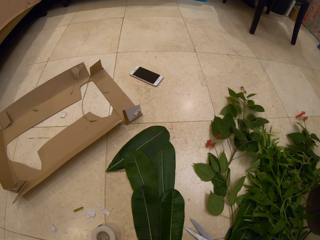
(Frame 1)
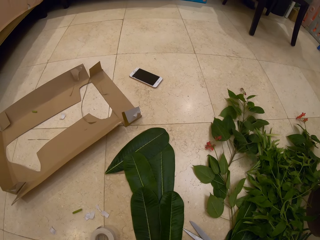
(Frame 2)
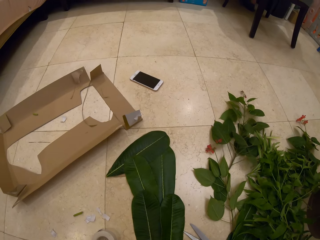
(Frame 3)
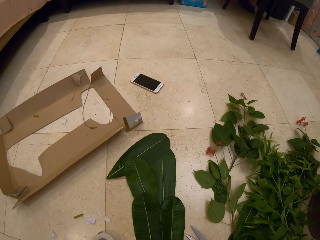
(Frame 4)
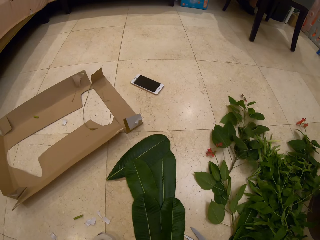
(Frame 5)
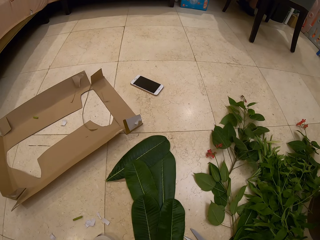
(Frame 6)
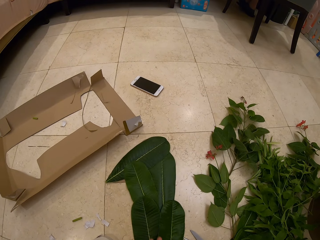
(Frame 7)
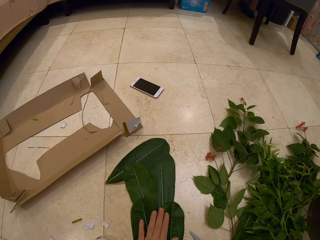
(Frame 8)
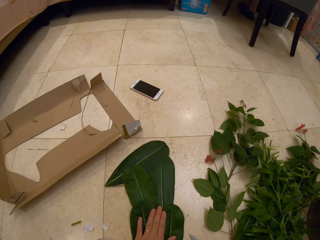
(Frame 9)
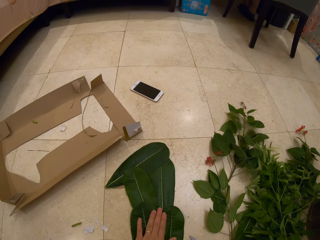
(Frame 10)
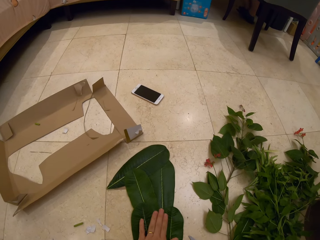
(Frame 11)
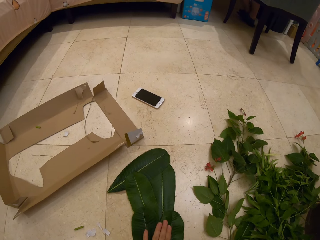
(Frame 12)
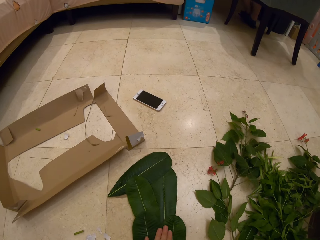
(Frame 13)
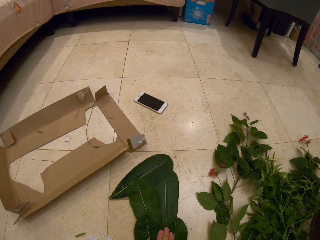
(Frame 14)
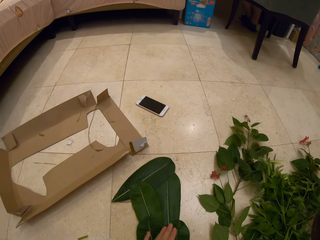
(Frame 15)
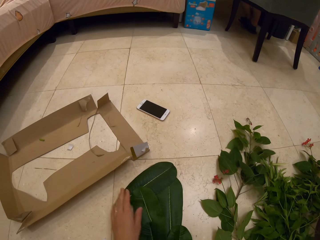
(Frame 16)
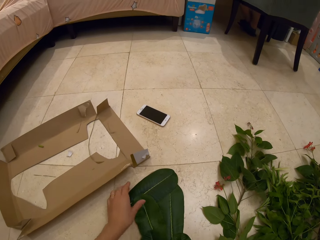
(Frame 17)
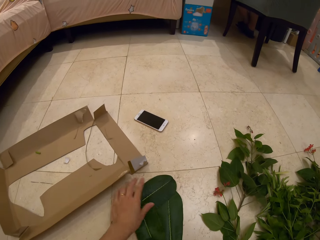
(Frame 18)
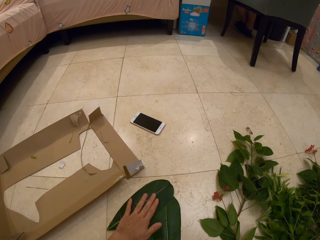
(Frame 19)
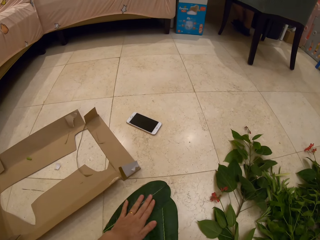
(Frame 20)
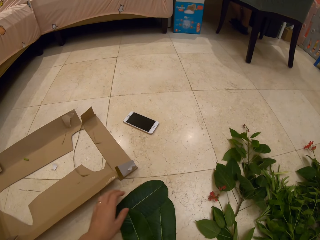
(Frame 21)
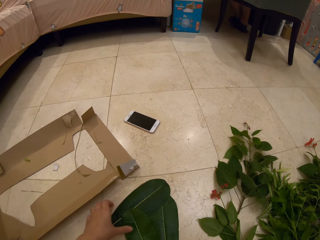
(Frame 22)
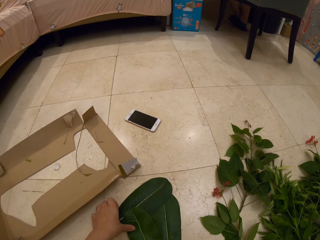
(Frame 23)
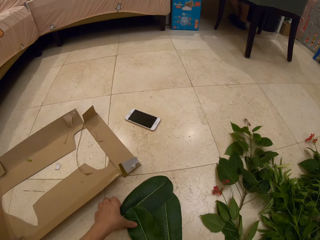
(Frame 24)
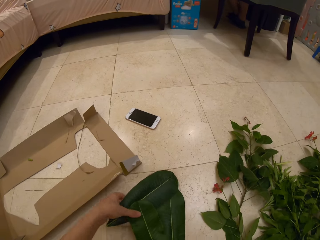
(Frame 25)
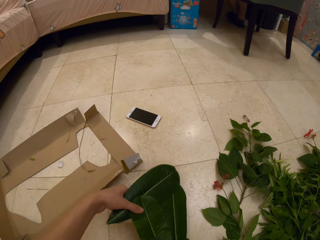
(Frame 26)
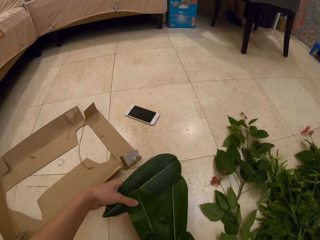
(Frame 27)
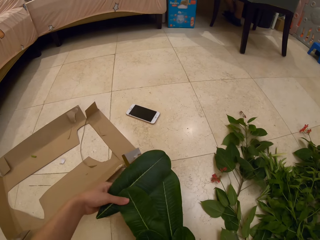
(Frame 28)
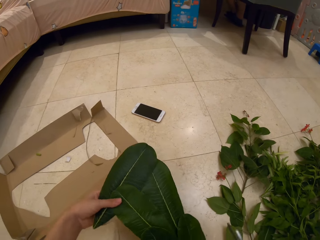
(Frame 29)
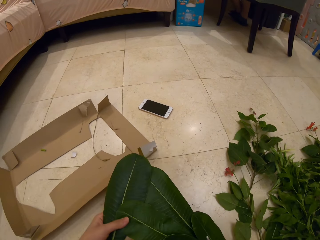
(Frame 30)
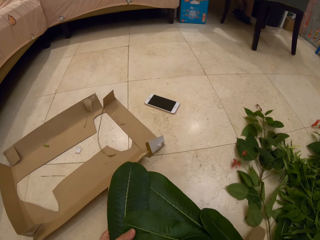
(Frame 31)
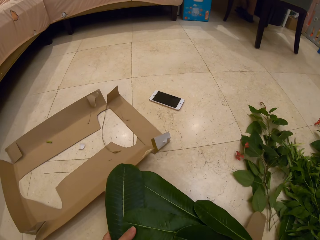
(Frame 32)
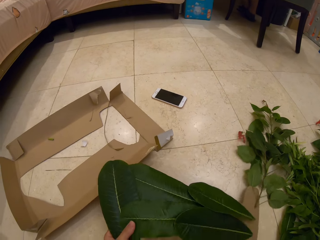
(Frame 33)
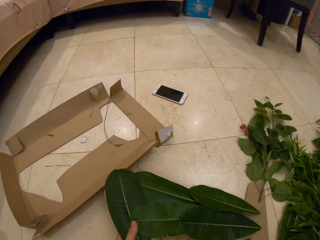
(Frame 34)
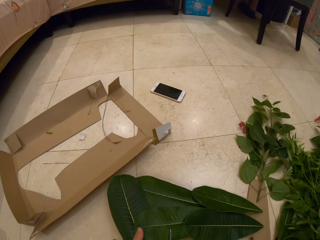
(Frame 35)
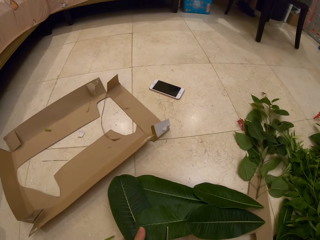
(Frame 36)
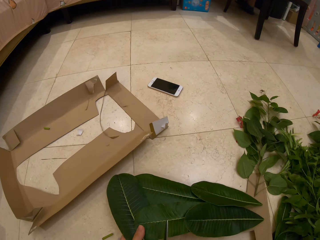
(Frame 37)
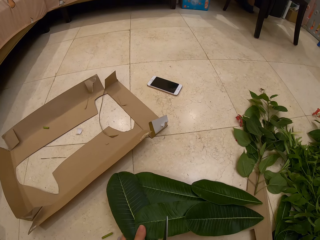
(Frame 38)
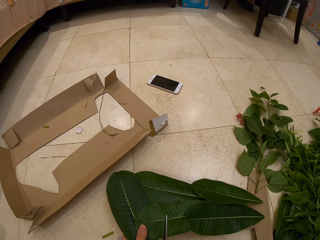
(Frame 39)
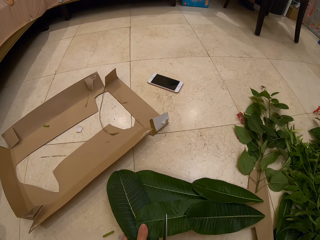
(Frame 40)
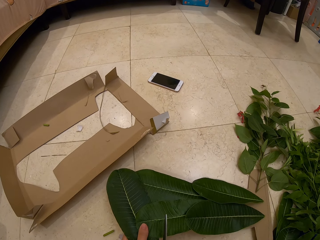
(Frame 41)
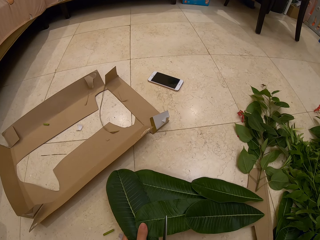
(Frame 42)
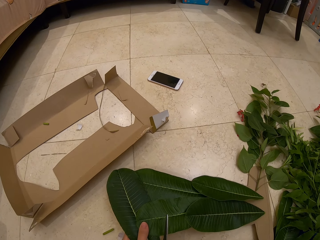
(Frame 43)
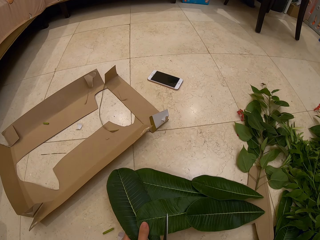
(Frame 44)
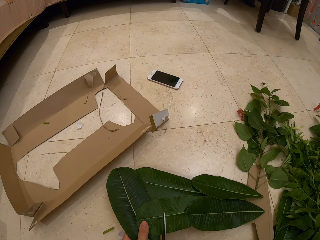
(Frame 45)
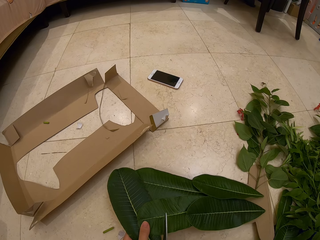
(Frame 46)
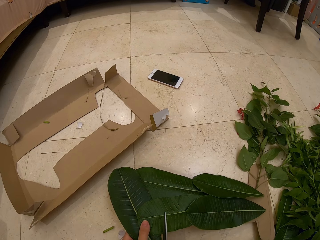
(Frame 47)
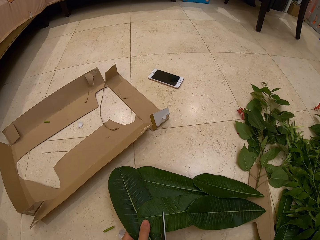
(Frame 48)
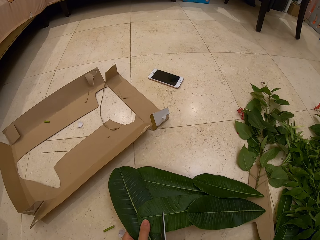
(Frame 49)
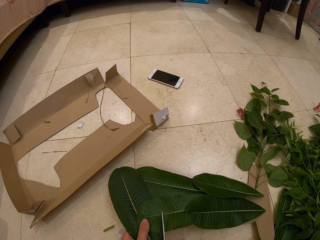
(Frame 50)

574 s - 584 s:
The camera wearer looks at the leaves decoration. They touch the leaves decoration. They streamline the leaves. They lift the leaves decoration. They streamline the leaves again. They take the bunch of leaves from the ground. They cut the unwanted part of the cardboard.

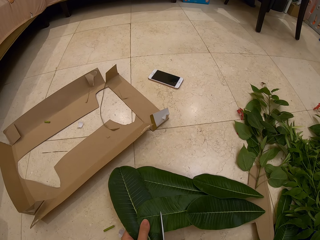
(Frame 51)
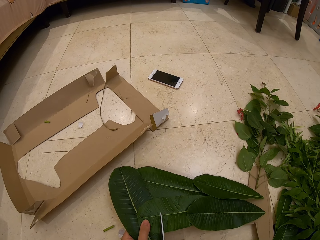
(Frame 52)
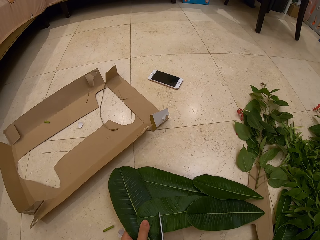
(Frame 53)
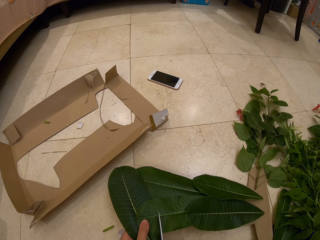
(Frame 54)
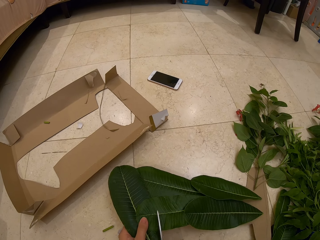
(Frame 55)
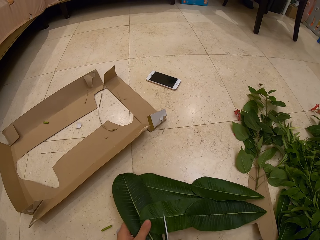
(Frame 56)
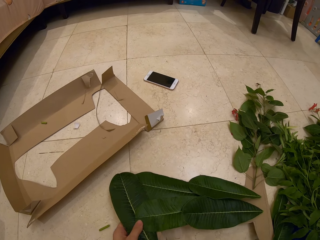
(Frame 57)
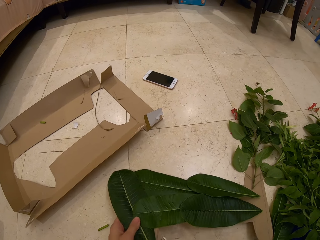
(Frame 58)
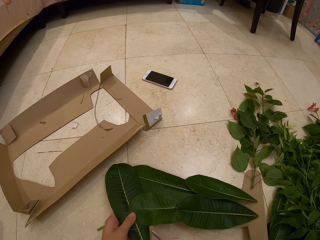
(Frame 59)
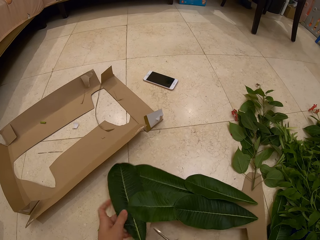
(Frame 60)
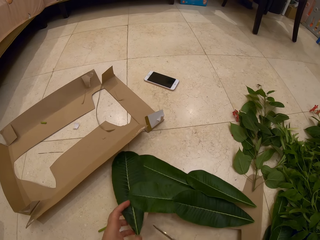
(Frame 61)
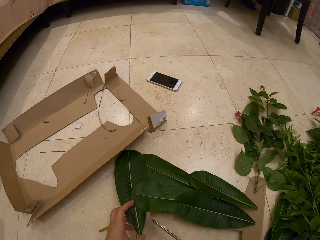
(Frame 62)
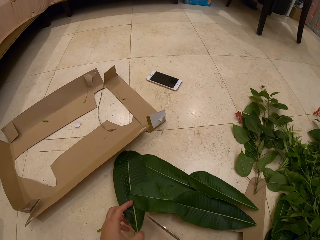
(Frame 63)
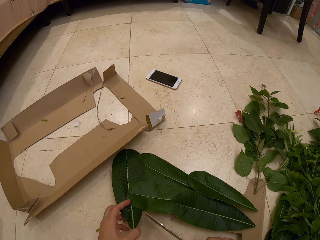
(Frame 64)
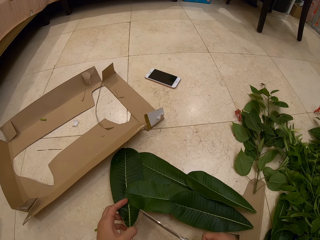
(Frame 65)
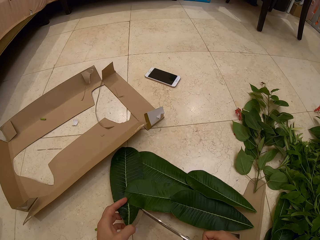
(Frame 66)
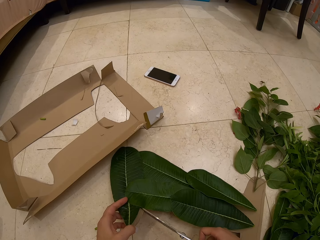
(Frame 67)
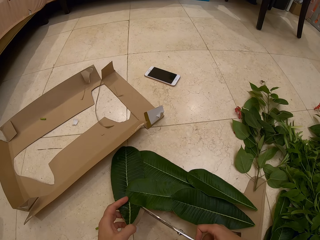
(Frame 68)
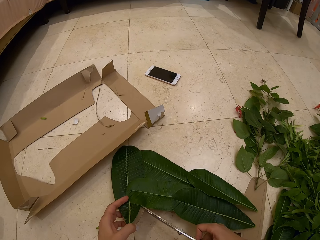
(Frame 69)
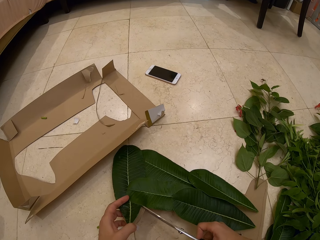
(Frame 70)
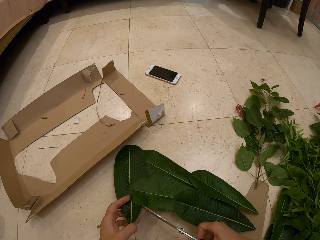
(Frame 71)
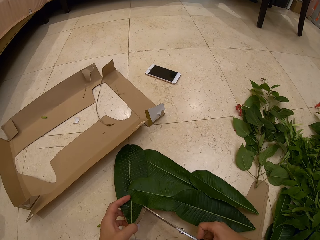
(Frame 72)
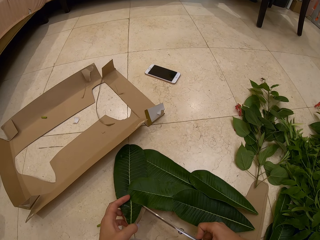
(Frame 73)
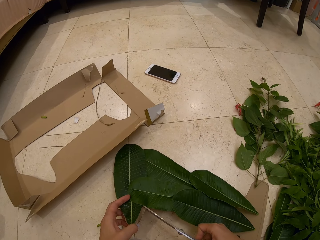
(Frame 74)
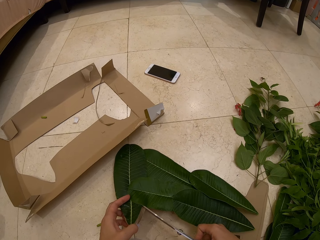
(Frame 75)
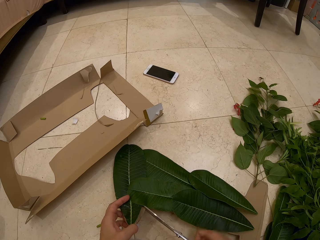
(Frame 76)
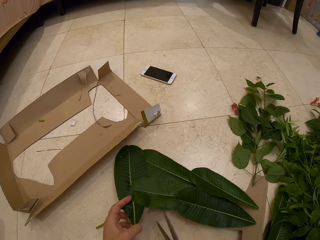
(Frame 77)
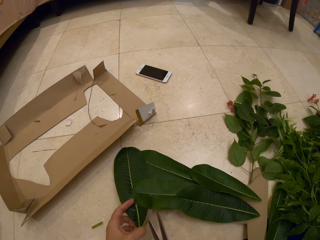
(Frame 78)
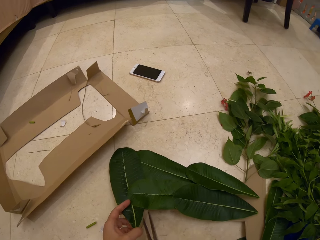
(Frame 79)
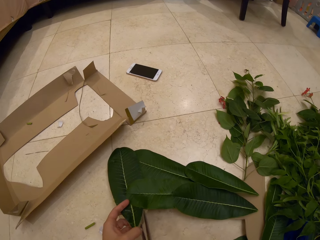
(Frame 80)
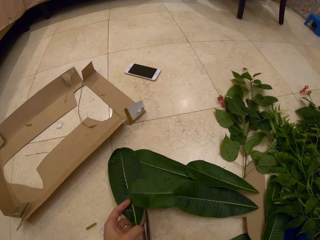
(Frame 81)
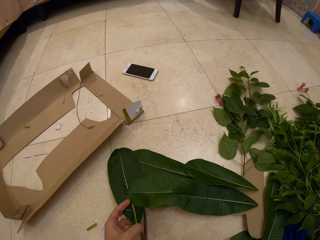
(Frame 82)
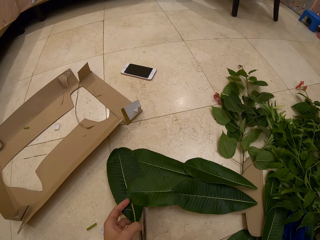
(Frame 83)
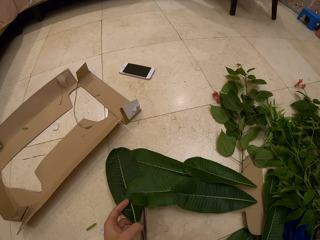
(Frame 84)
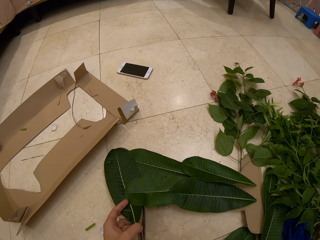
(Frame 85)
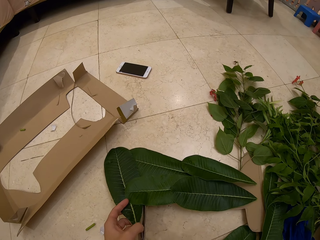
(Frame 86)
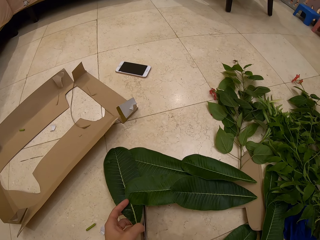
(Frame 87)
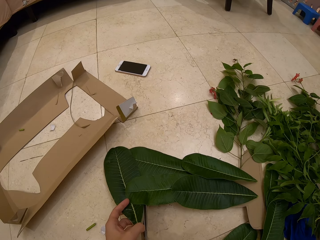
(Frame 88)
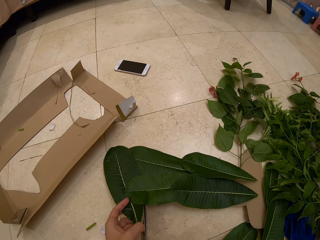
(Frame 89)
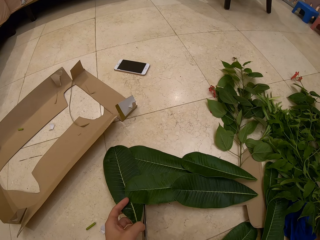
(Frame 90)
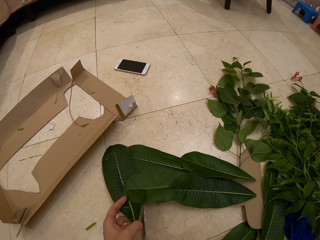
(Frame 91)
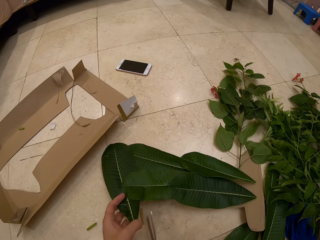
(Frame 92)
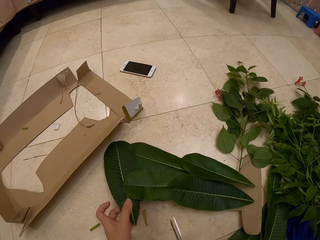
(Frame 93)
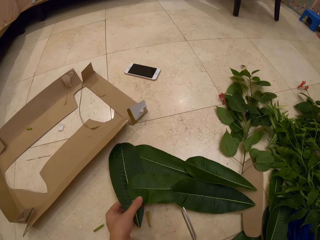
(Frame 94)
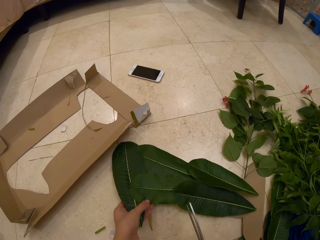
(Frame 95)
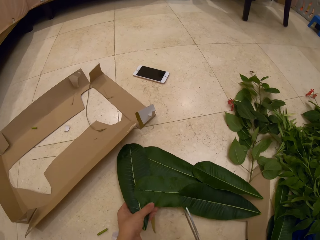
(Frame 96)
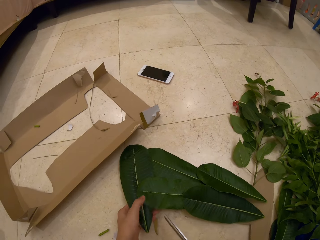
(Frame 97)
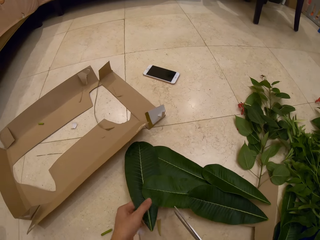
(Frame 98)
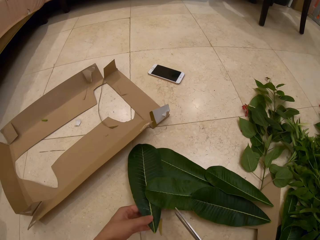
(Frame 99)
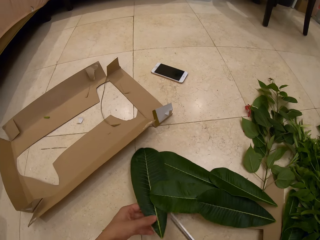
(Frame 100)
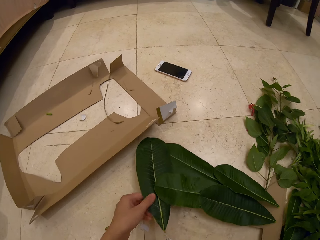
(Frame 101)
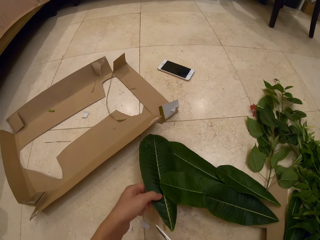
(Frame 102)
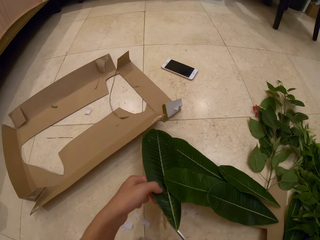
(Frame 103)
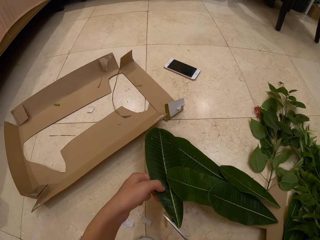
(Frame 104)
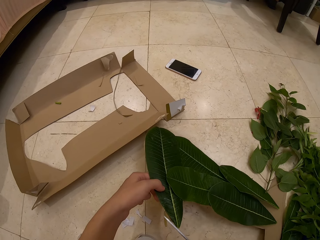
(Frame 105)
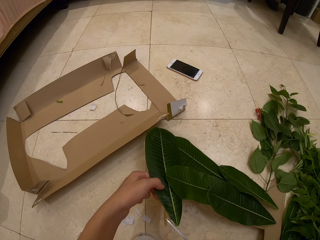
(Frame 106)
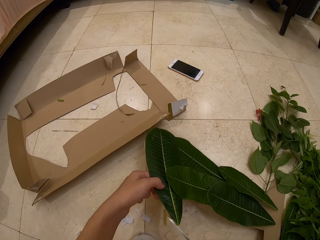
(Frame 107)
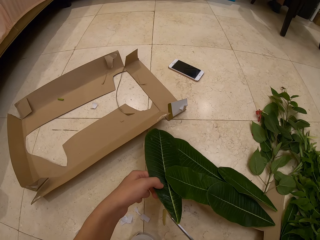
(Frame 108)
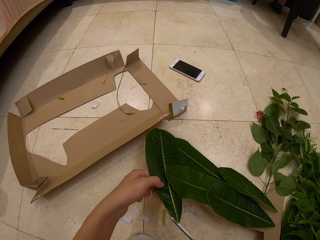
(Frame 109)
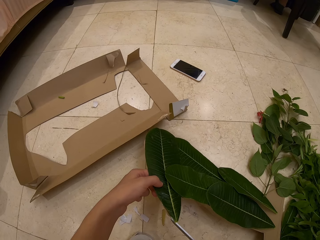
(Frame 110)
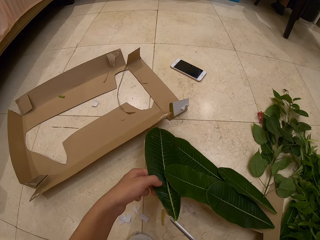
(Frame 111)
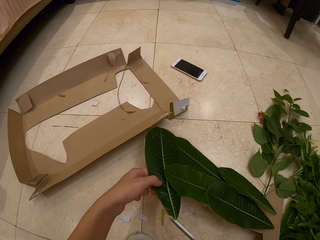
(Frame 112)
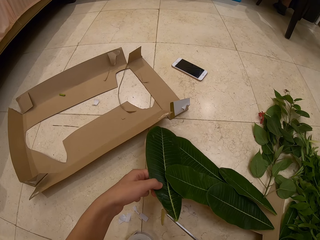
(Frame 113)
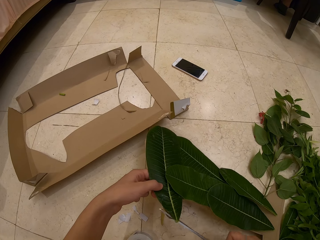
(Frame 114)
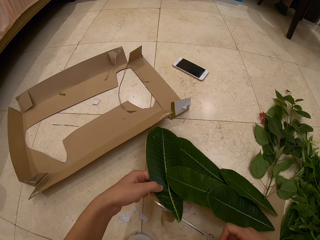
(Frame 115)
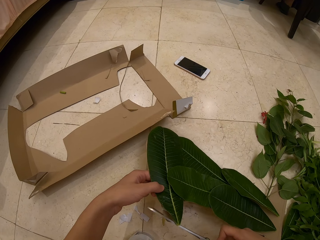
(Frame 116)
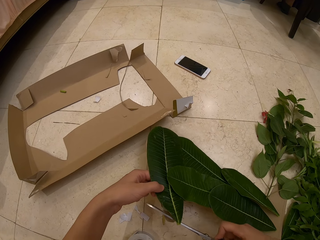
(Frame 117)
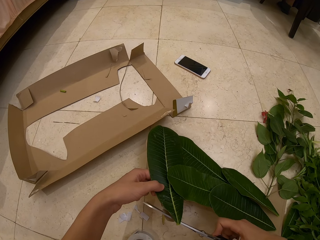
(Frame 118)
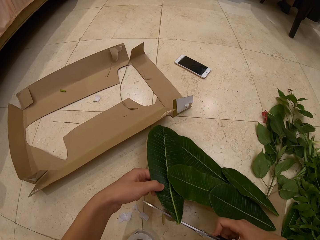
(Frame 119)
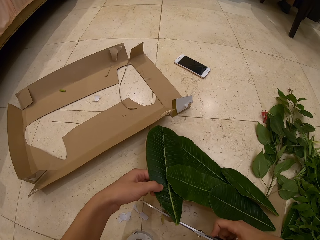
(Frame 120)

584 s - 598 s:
The camera wearer turns the bunch of the leaves sideways. They take the scissors. They cut off a piece of the leaf.
